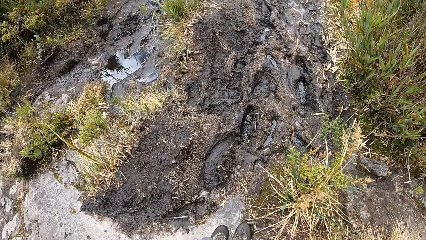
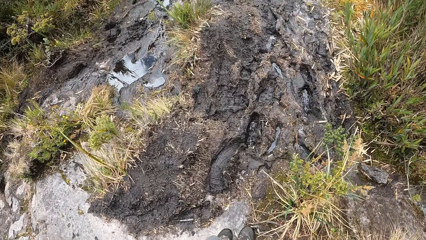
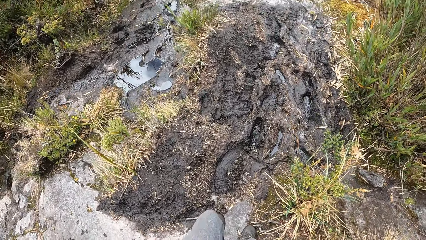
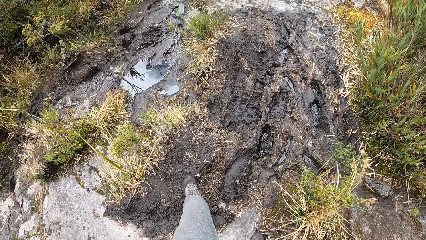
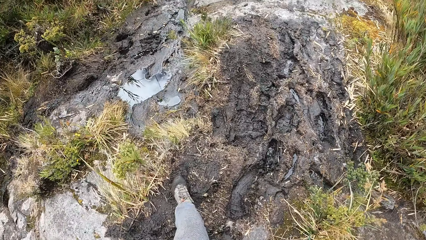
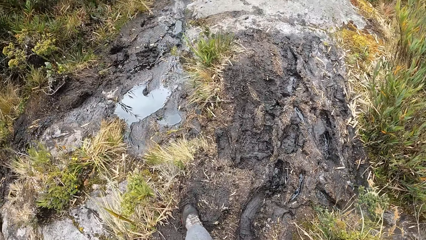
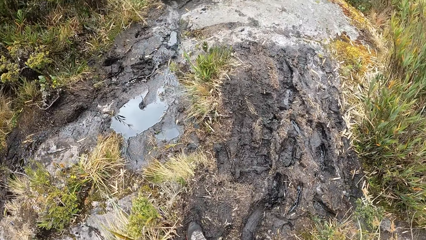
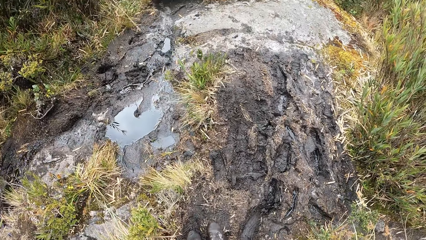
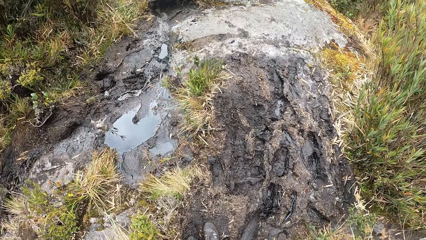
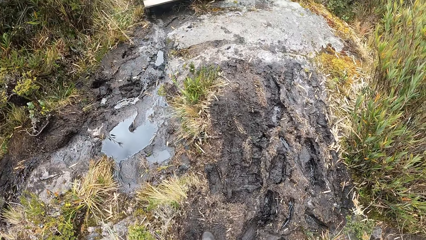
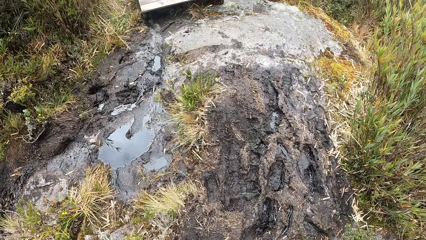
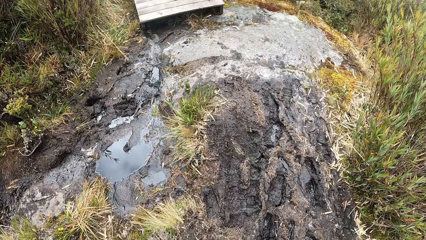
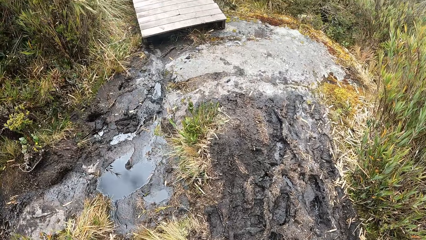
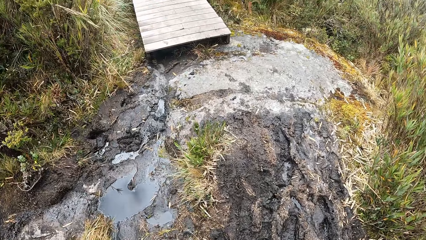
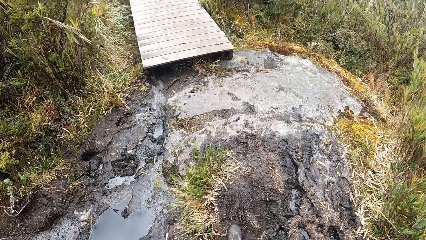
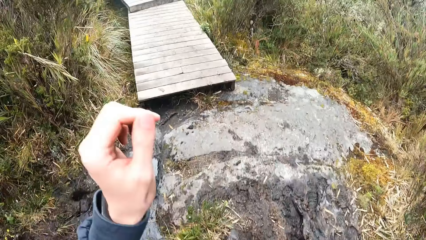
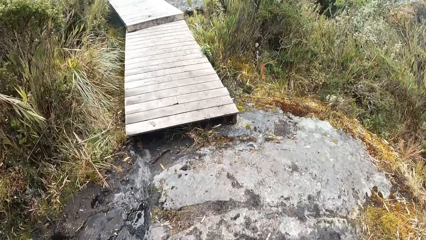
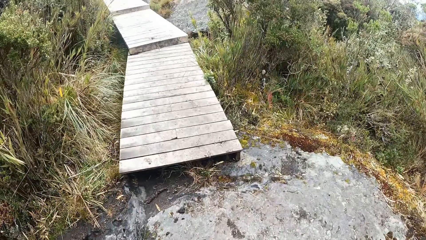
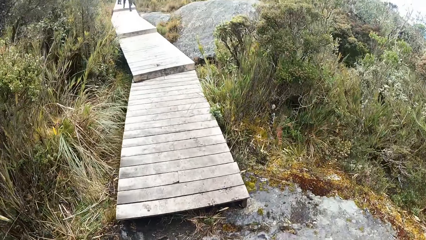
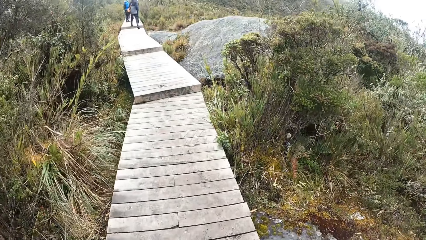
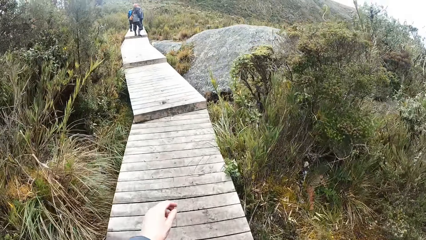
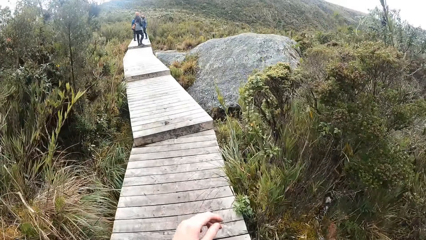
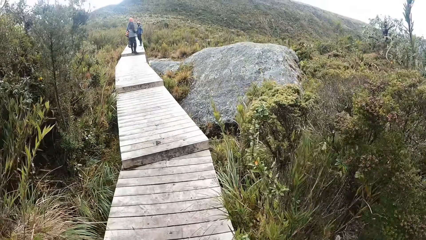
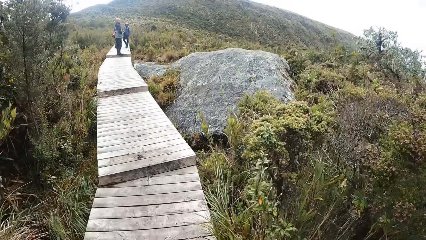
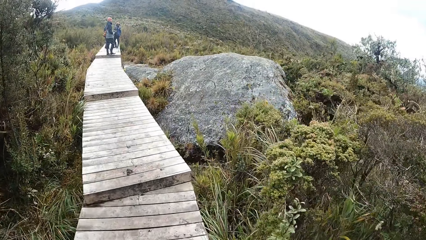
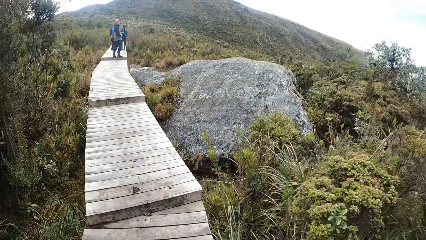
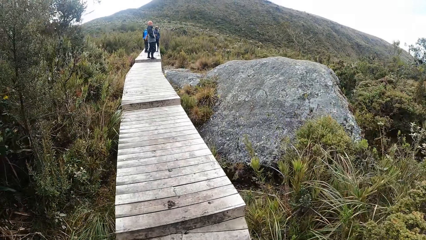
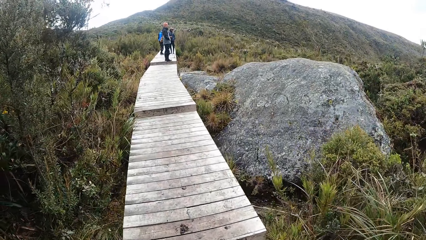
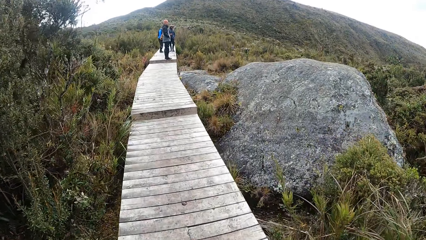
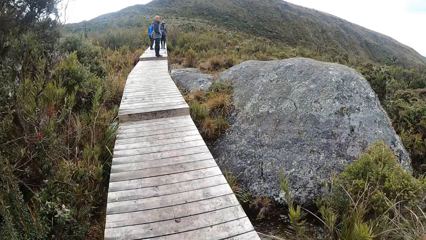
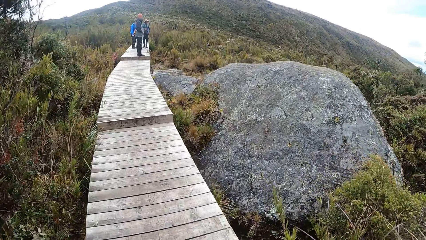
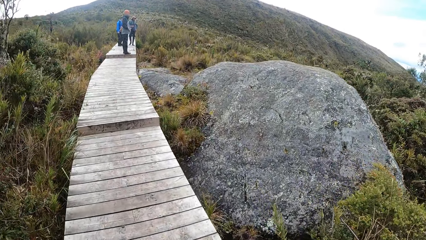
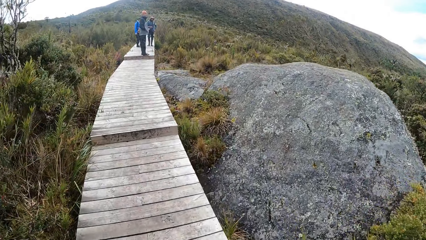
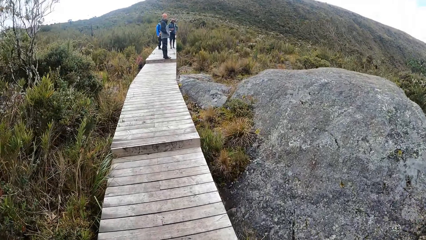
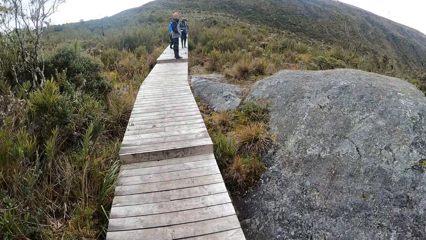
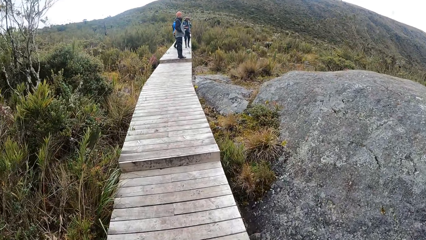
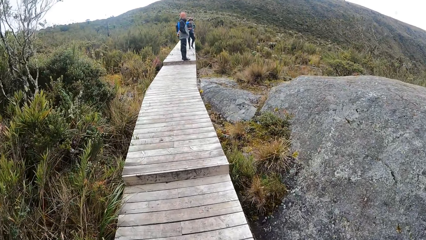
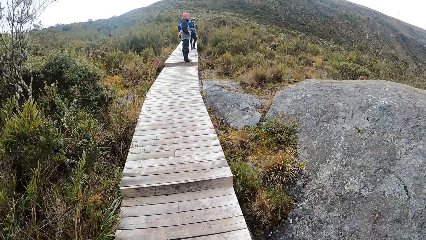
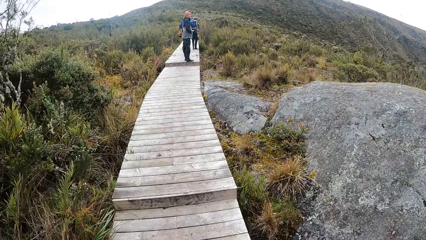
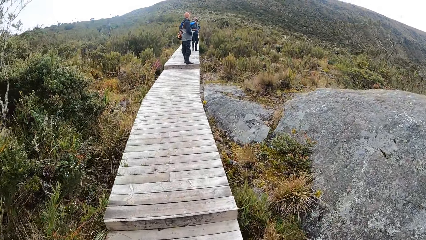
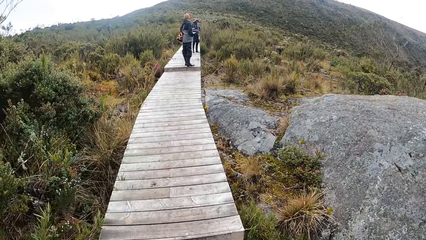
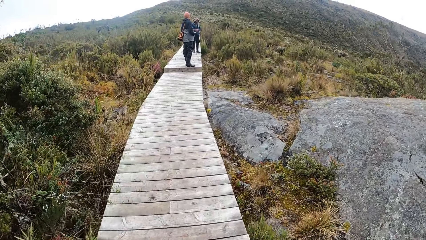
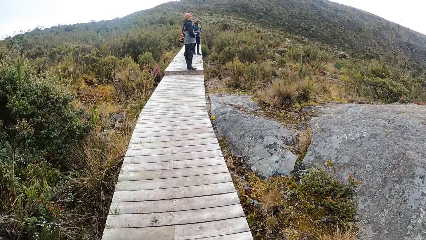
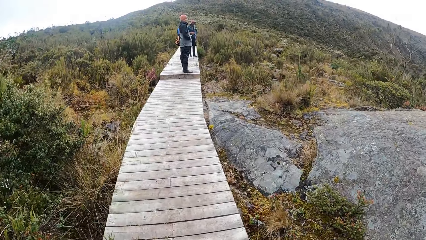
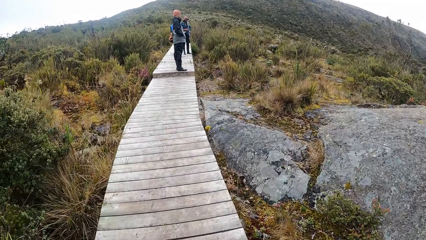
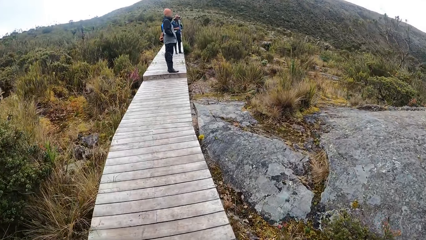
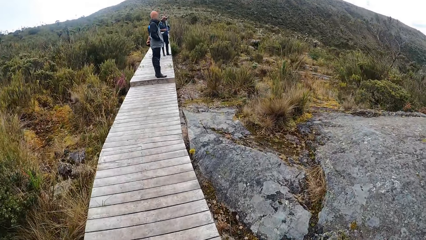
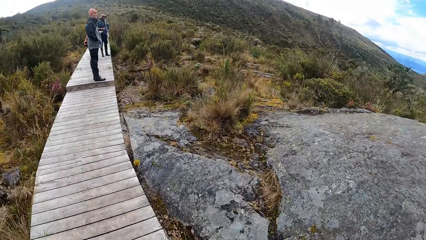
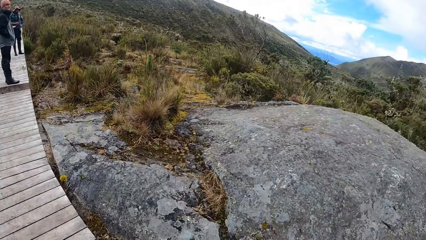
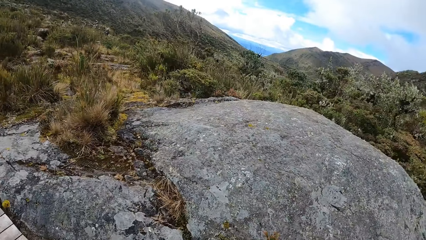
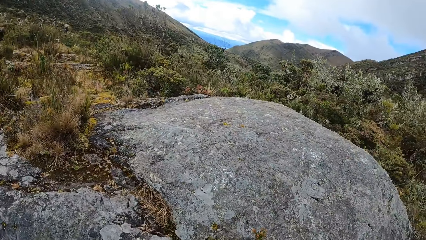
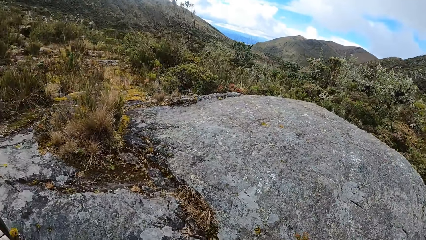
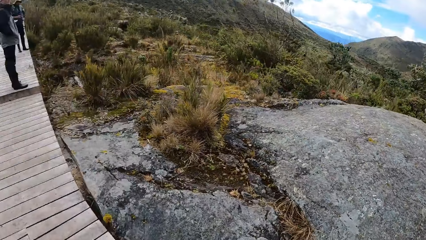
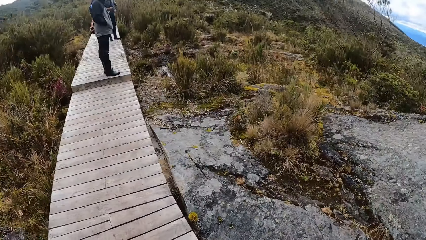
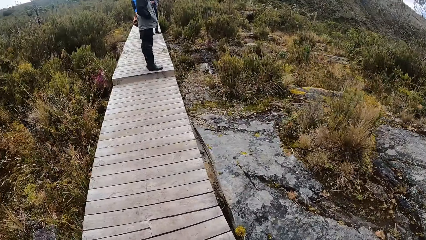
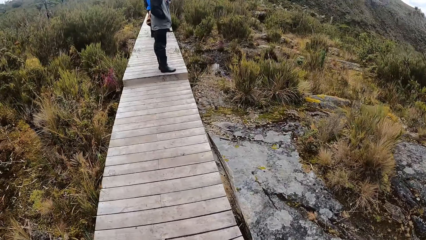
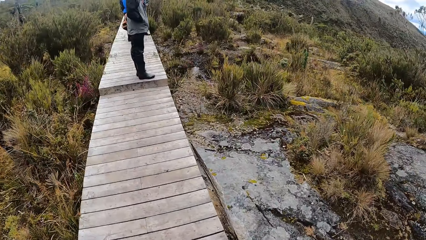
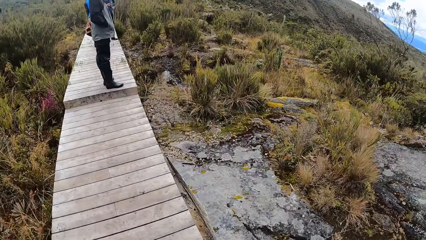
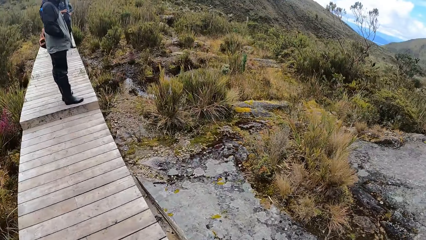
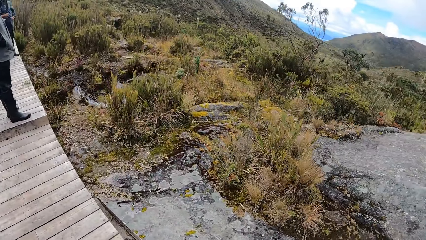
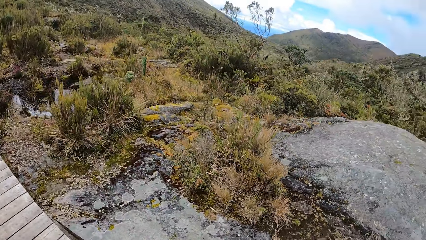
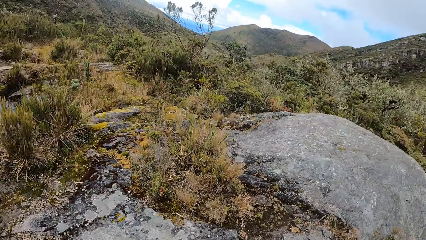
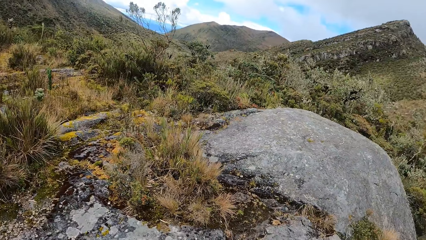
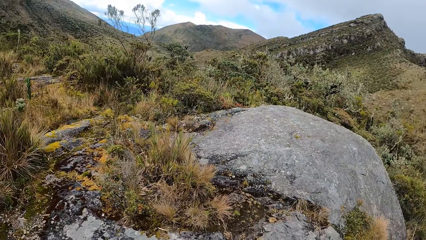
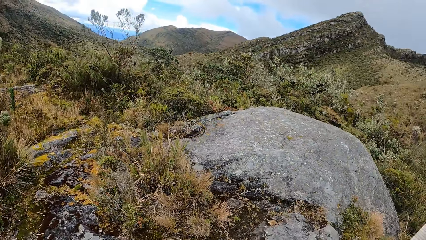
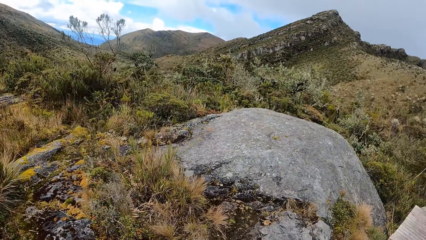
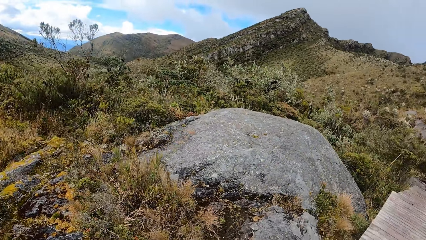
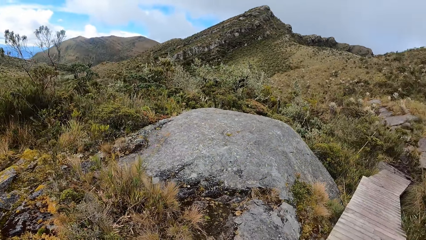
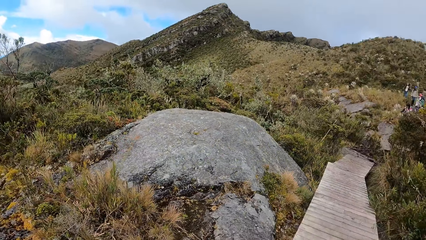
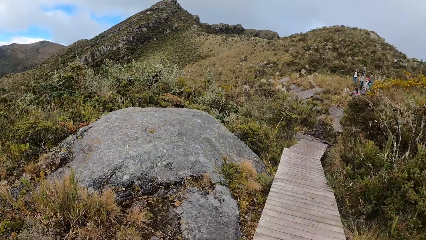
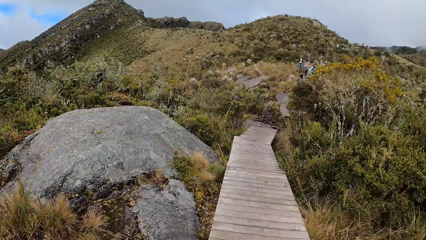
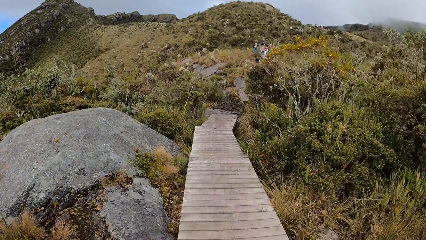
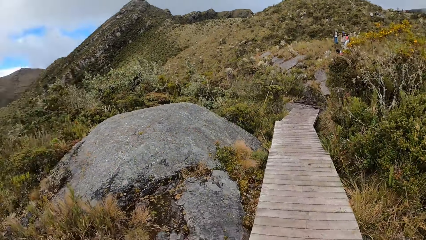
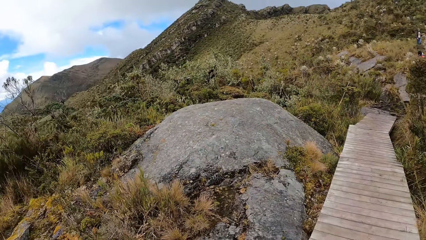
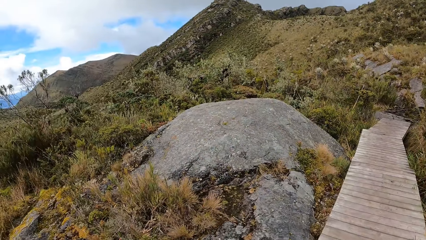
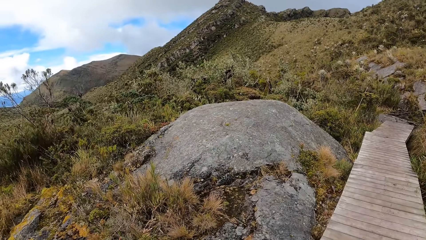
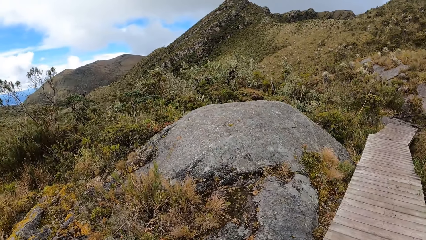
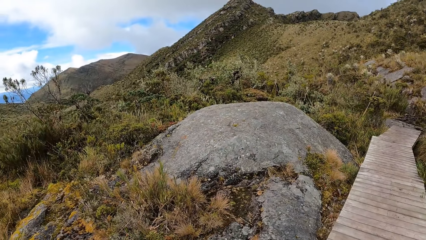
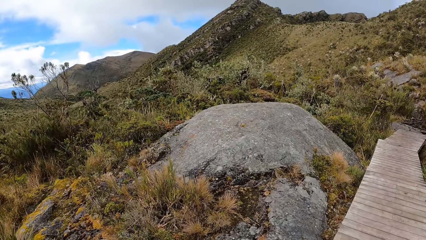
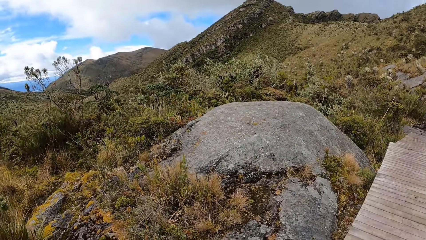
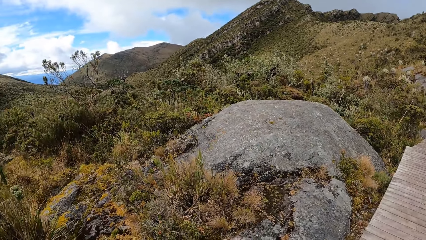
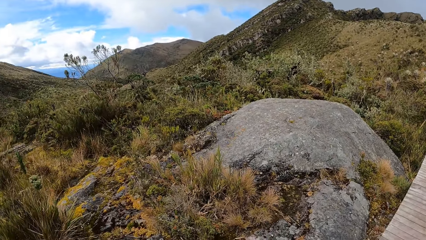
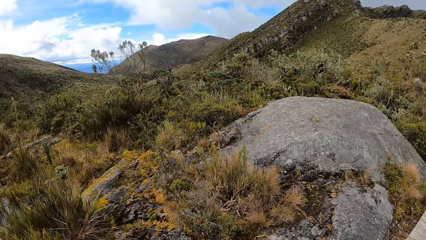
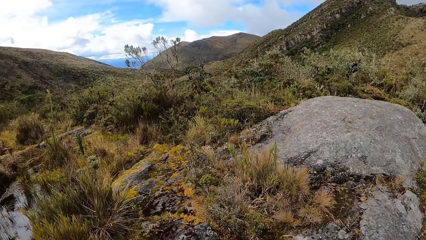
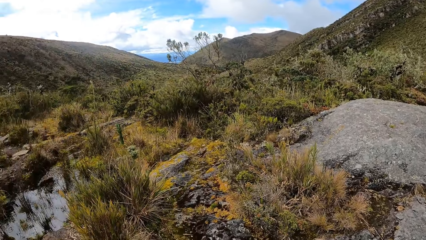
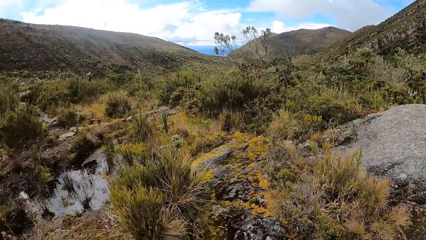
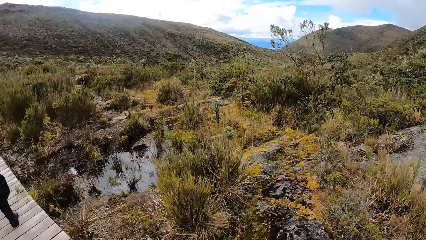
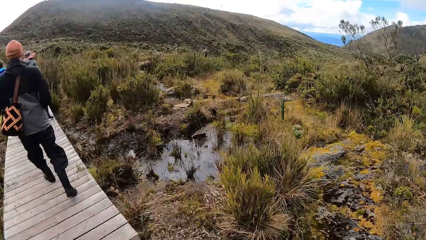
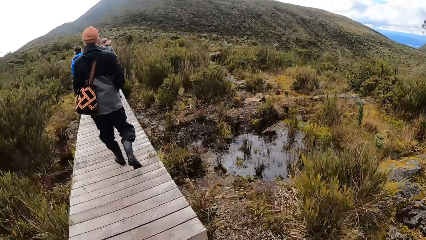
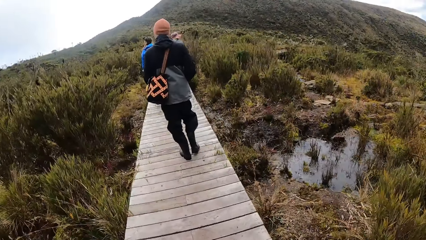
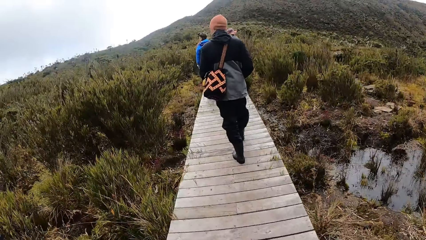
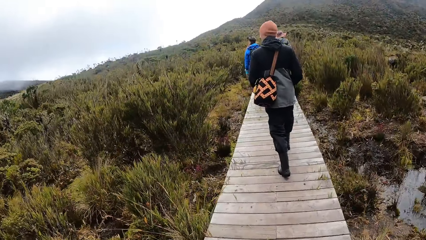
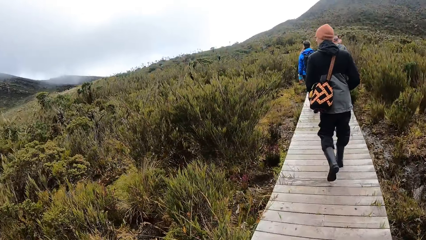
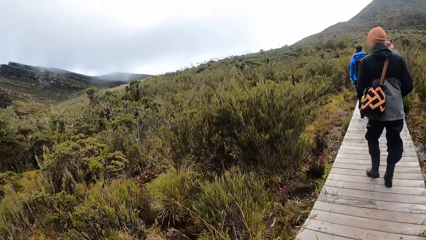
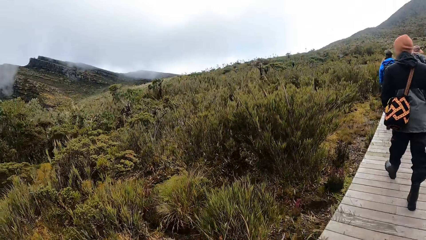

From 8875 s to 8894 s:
The camera wearer turns the camera. They walk around. They turn the camera.
